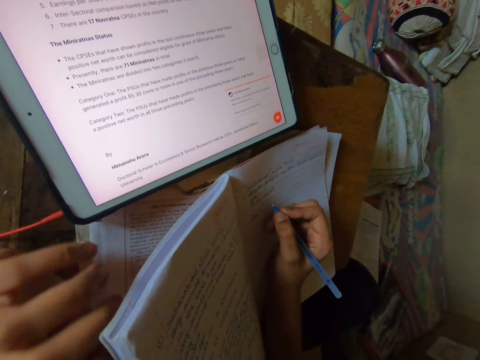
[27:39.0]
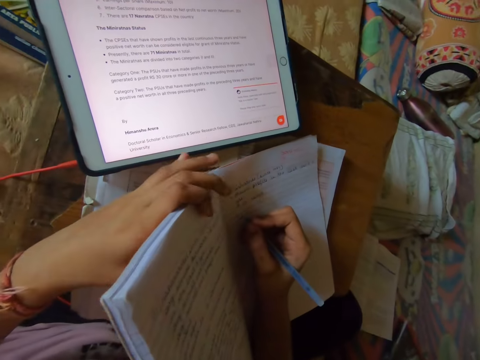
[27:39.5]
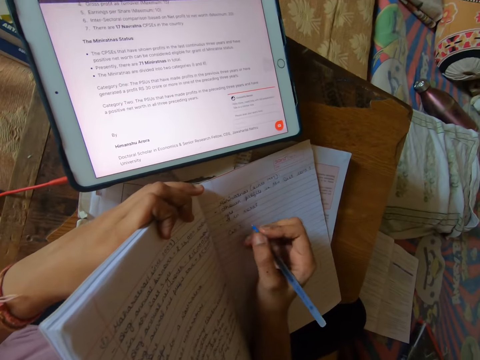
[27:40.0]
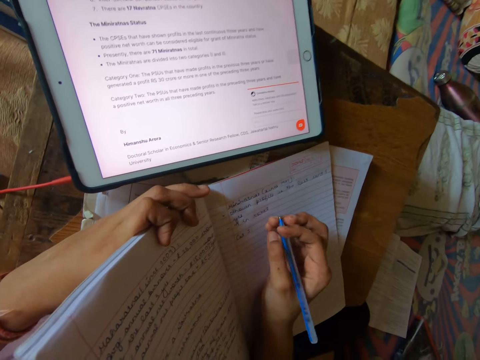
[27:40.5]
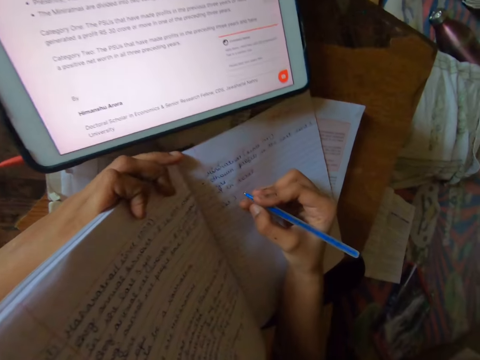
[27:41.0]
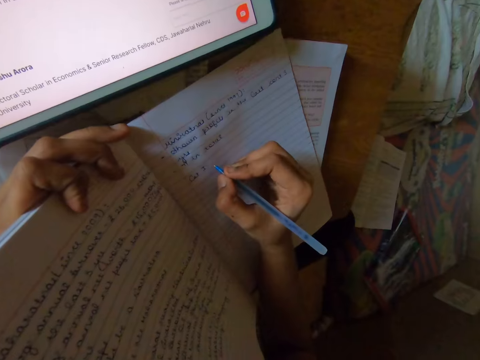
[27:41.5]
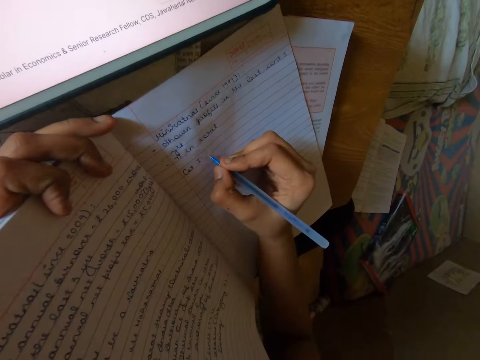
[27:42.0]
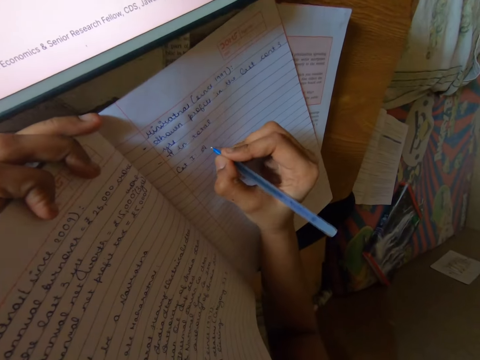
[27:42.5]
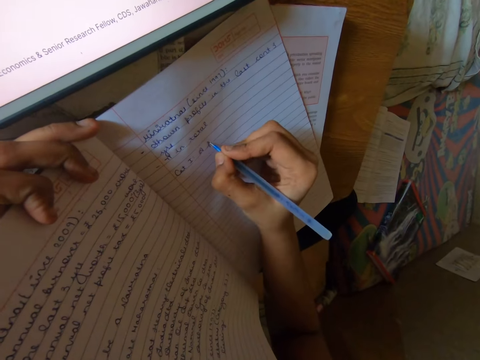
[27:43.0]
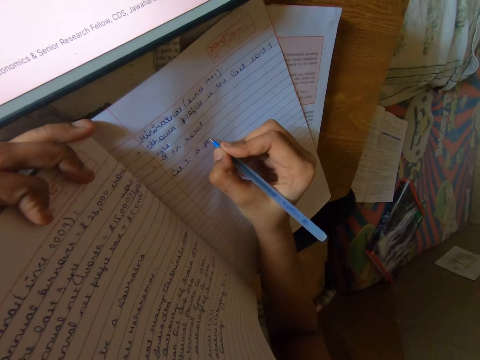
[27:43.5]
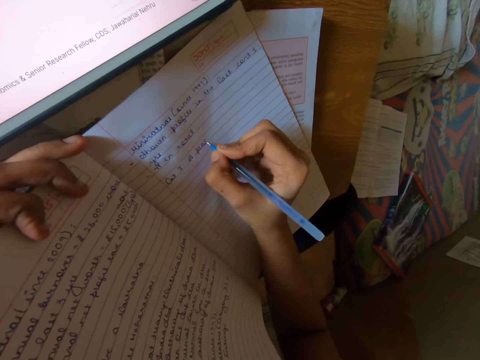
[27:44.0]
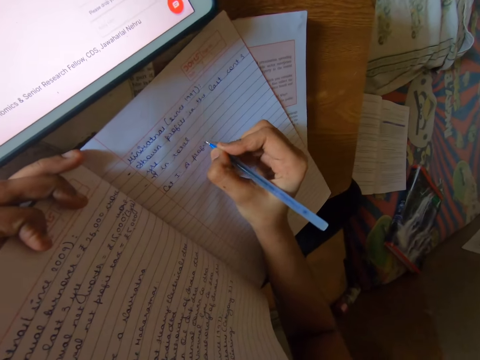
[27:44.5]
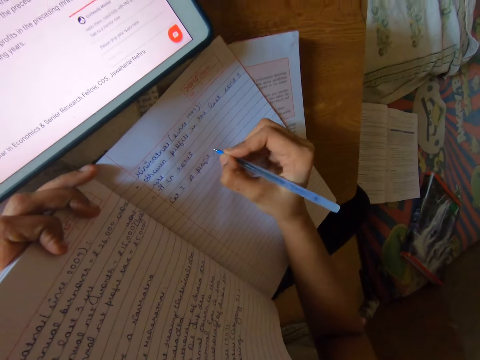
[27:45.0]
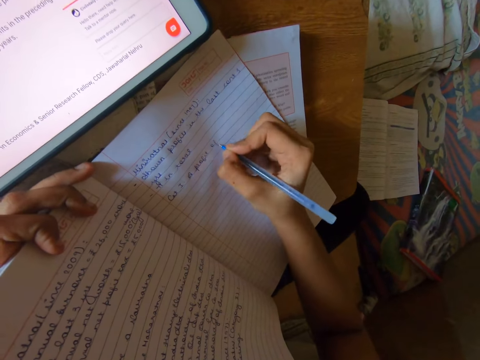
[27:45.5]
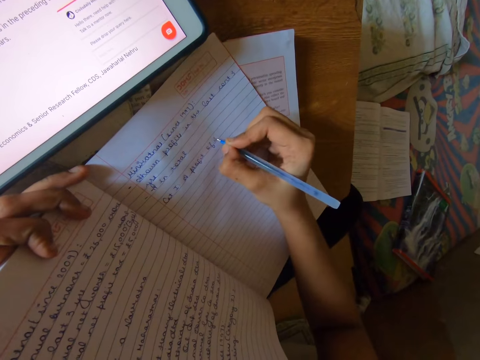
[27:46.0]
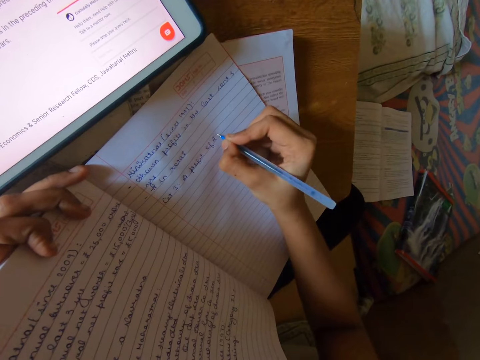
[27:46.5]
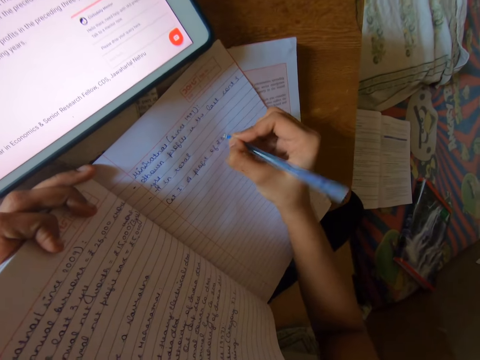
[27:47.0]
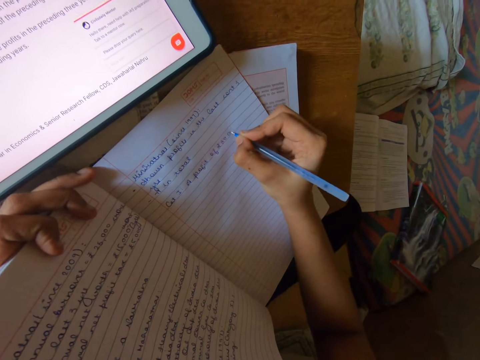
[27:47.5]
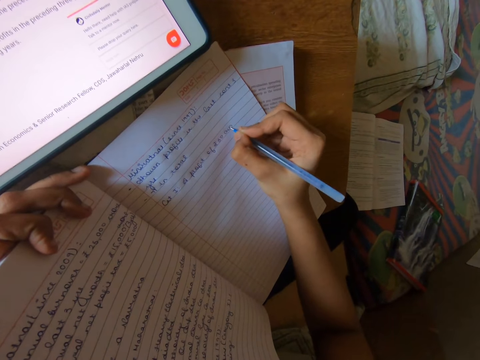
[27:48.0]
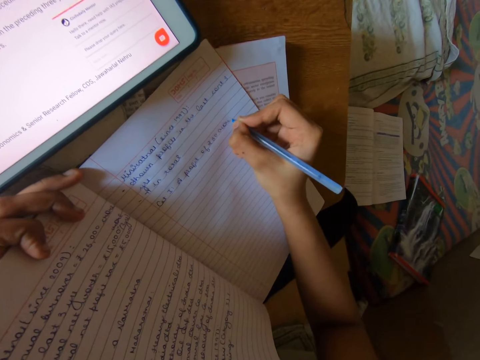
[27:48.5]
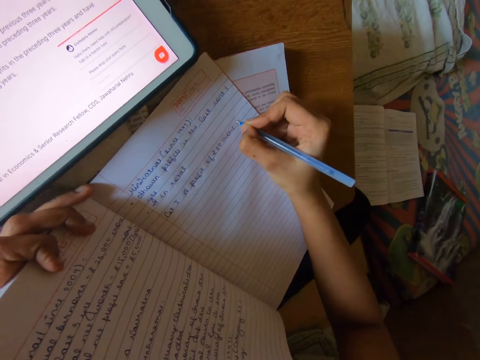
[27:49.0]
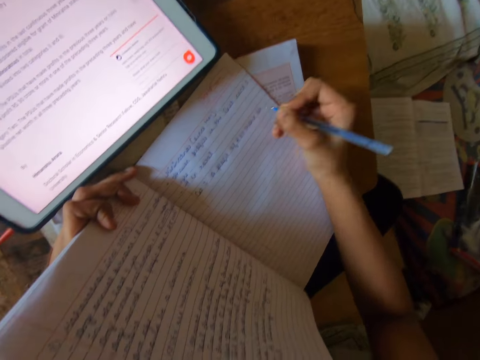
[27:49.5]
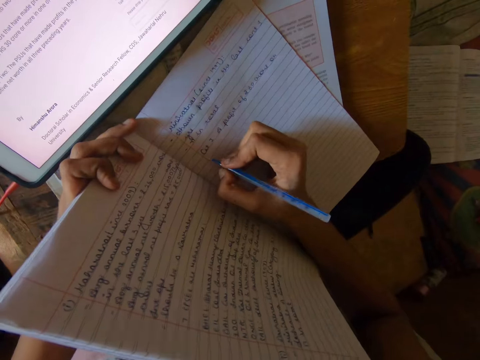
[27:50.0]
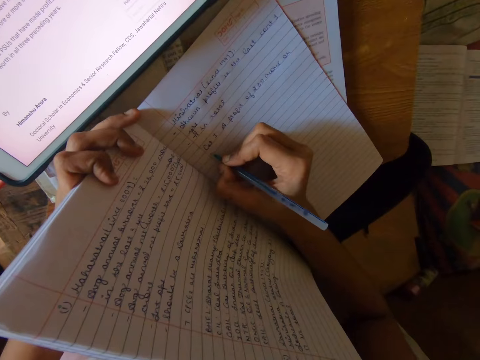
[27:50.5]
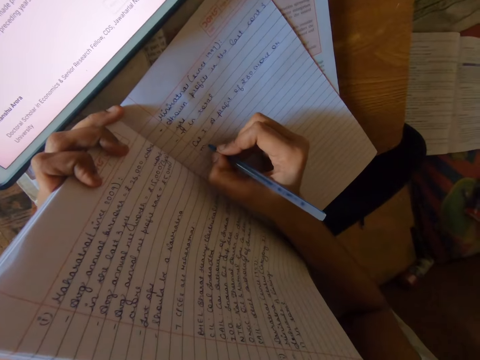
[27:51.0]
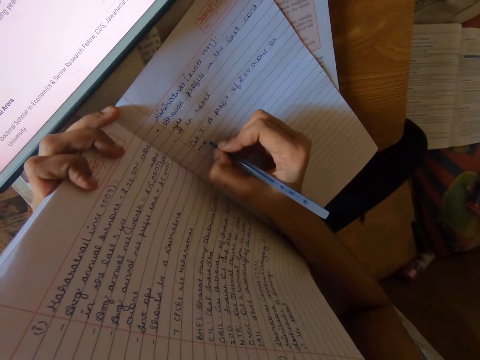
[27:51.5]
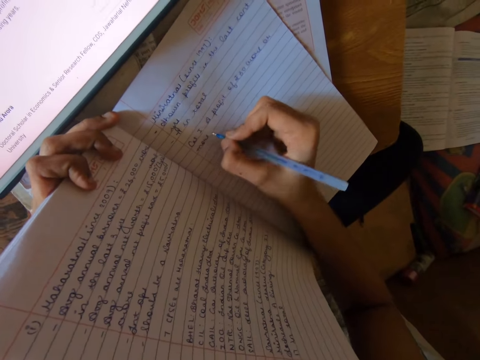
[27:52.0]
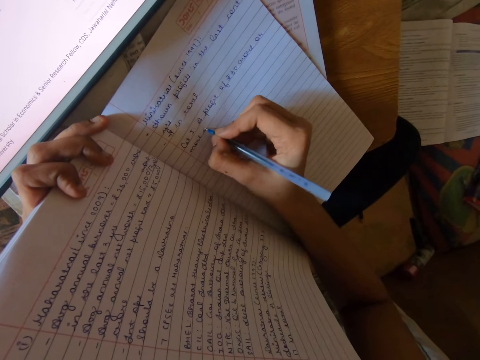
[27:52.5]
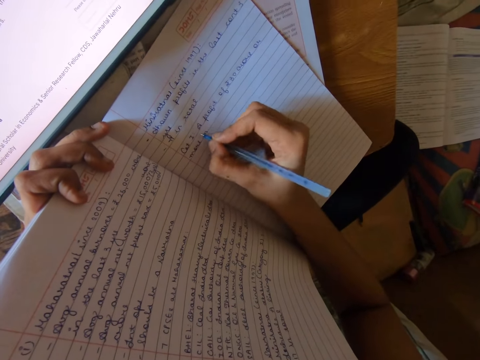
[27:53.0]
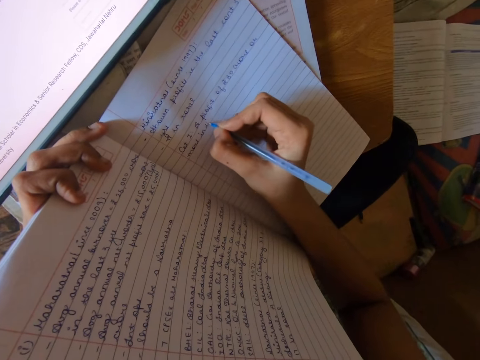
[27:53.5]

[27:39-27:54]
The camera wearer holds the book with her left hand. She writes on the book with the pen.

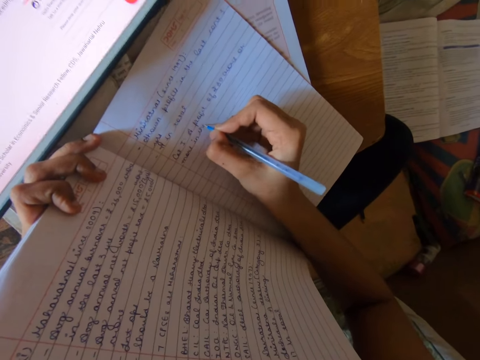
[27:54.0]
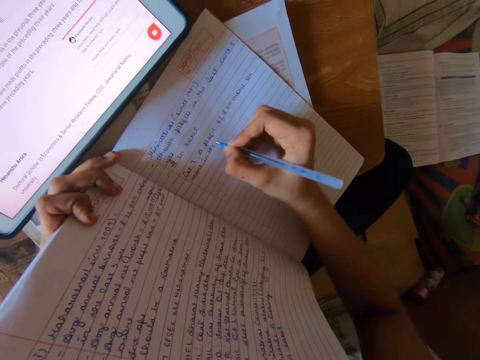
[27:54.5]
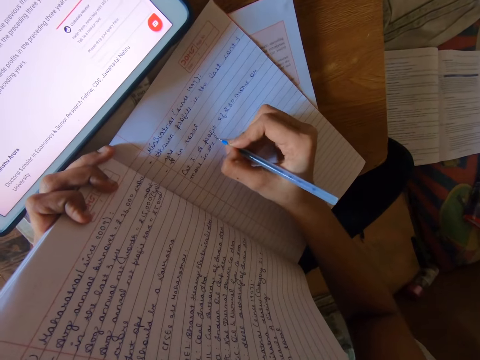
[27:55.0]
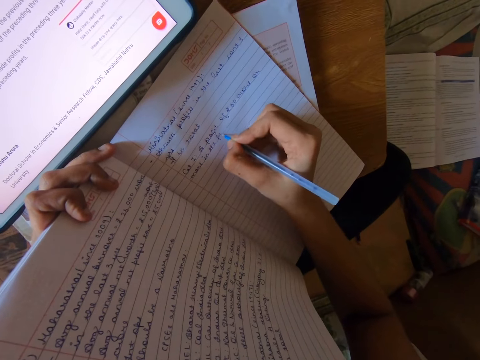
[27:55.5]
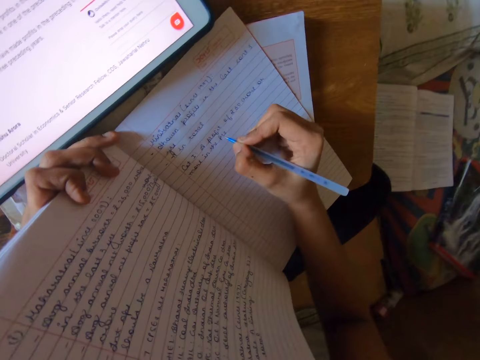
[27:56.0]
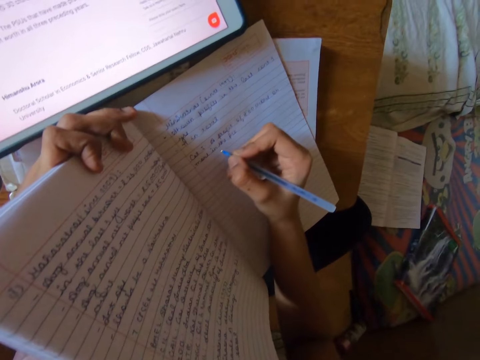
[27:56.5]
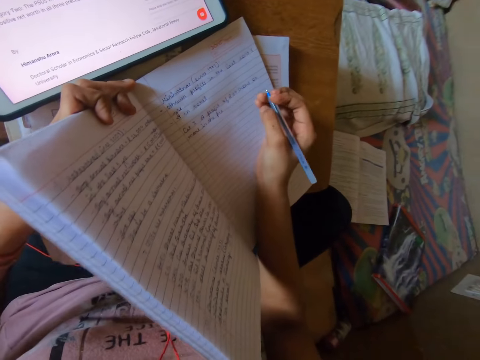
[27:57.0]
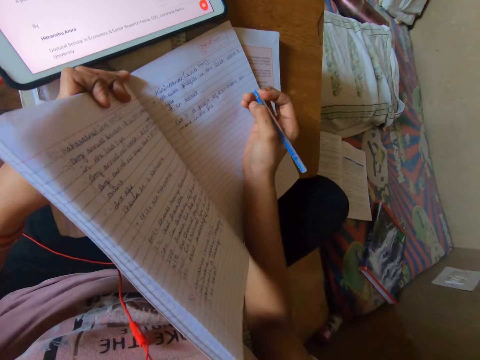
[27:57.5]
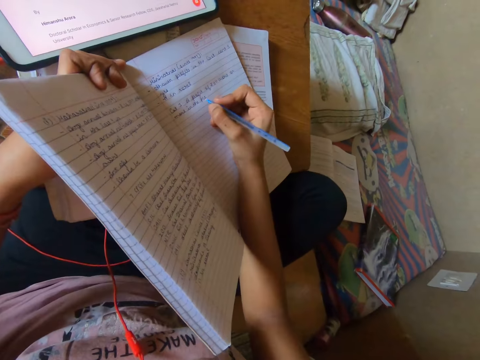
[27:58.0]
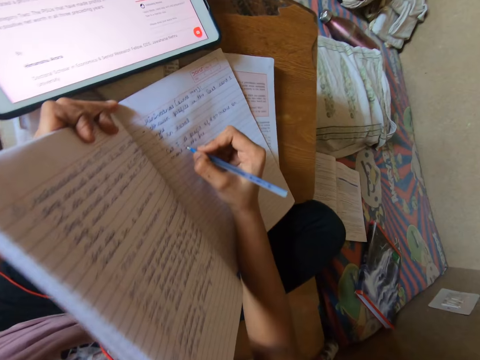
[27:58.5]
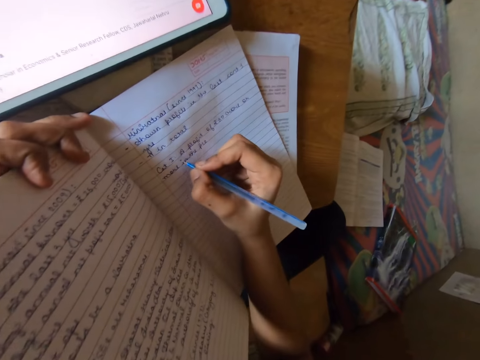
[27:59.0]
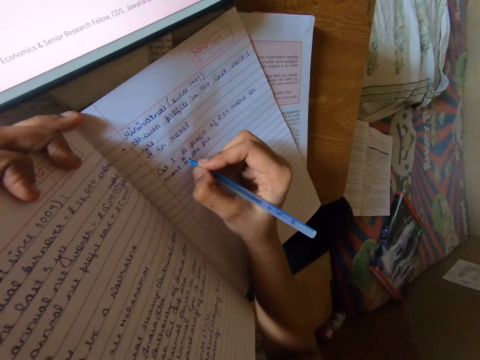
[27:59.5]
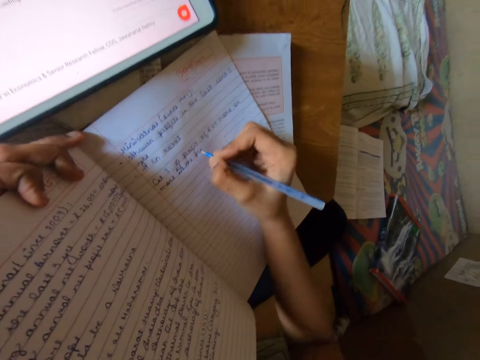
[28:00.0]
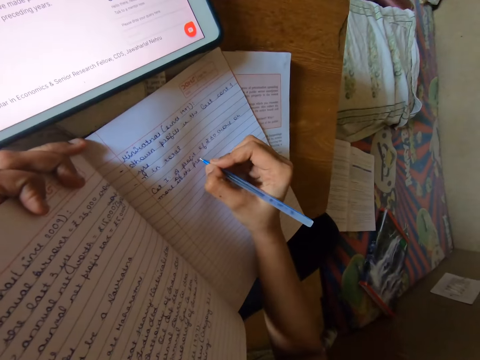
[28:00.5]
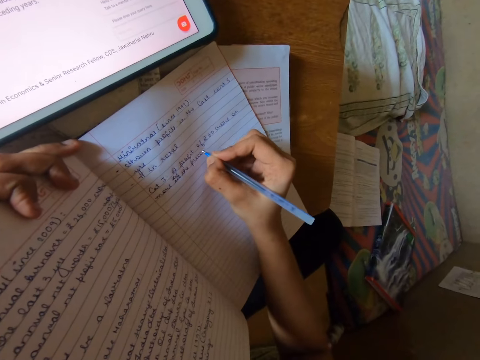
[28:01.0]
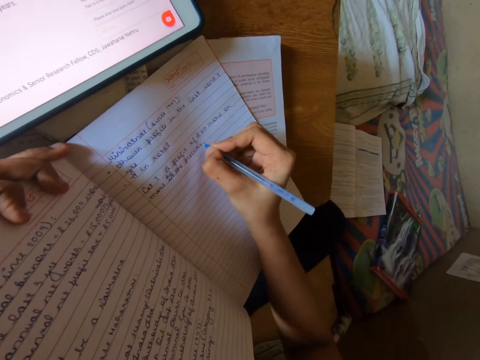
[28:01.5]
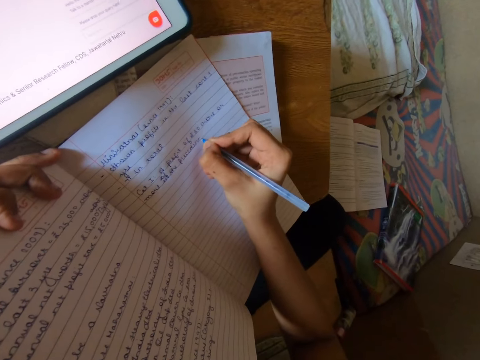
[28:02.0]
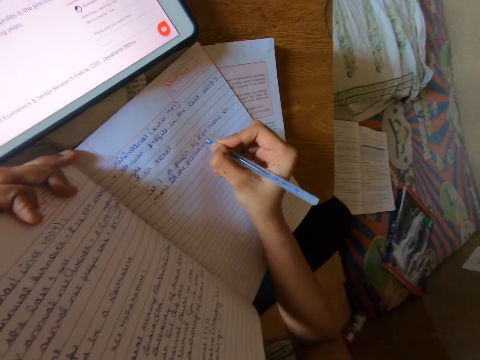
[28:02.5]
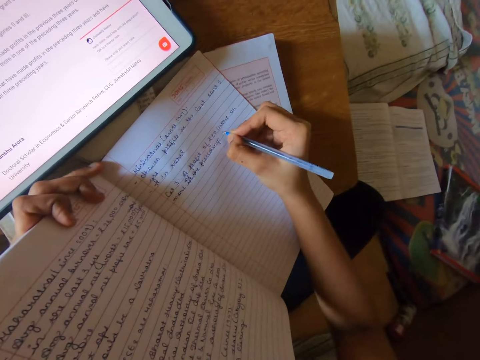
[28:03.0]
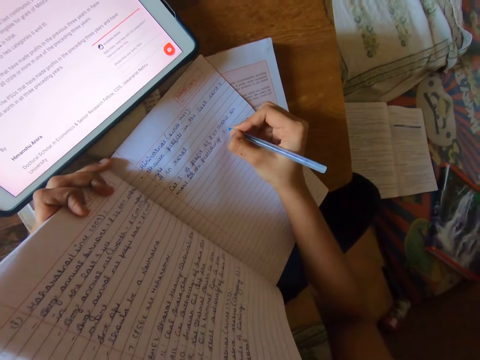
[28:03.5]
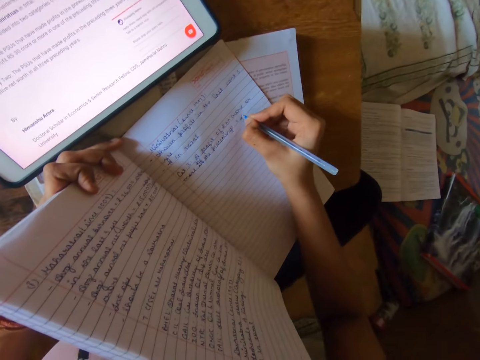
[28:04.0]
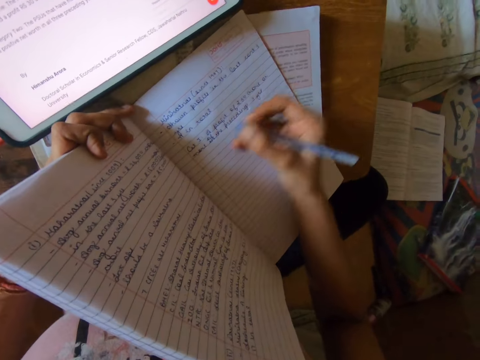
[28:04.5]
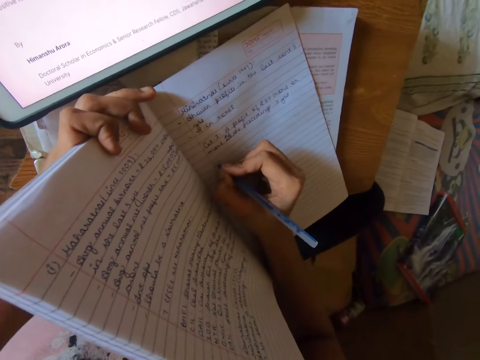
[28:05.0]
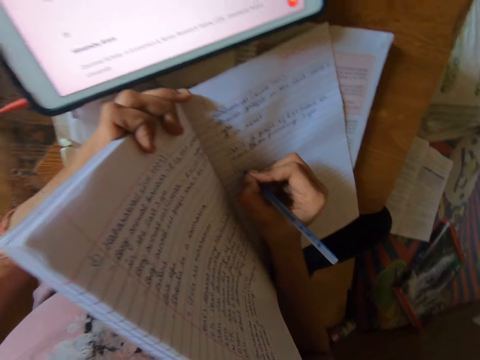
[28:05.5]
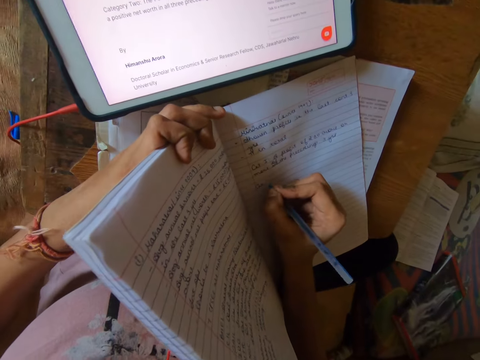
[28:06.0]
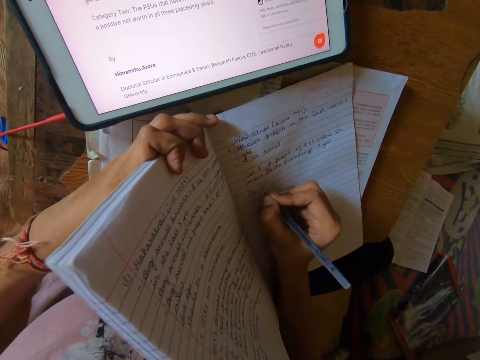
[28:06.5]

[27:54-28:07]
The camera wearer adjusts the book. They write on the book.
